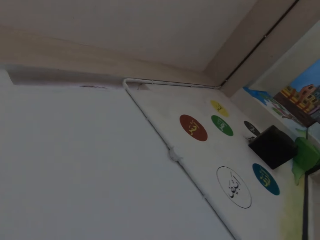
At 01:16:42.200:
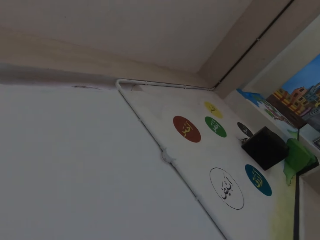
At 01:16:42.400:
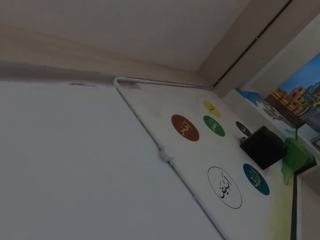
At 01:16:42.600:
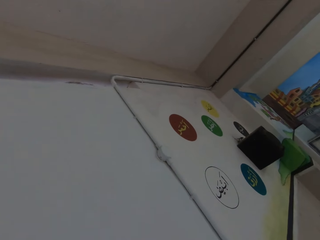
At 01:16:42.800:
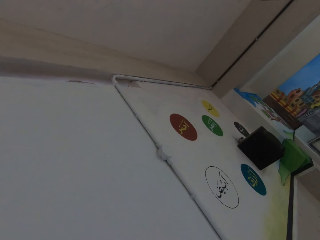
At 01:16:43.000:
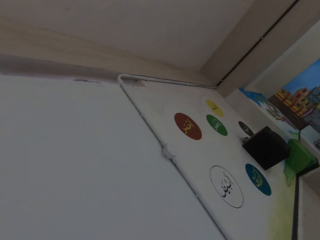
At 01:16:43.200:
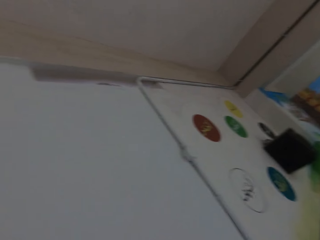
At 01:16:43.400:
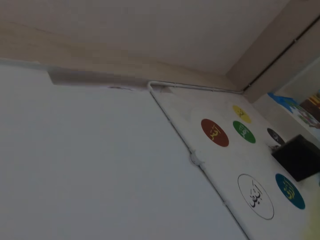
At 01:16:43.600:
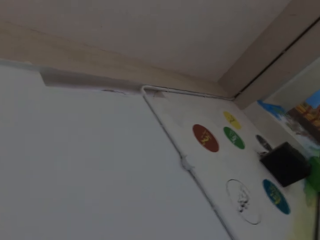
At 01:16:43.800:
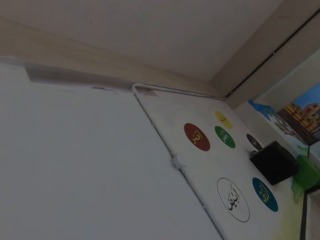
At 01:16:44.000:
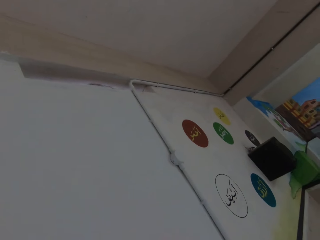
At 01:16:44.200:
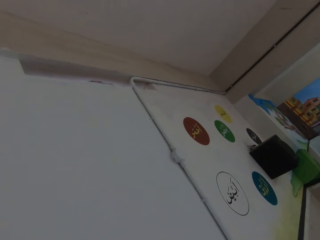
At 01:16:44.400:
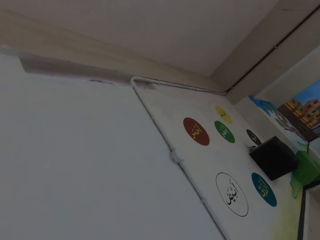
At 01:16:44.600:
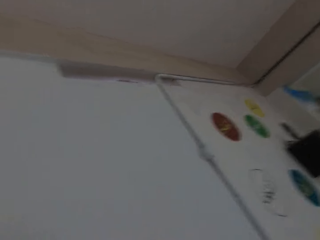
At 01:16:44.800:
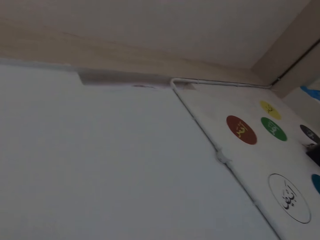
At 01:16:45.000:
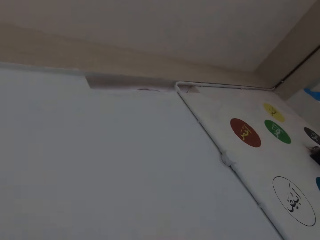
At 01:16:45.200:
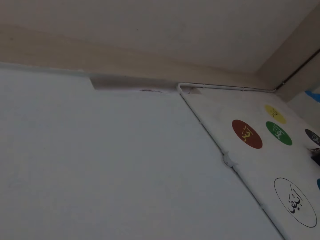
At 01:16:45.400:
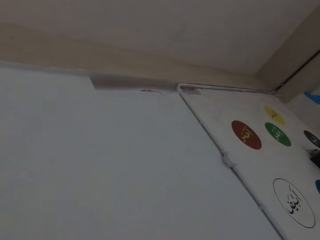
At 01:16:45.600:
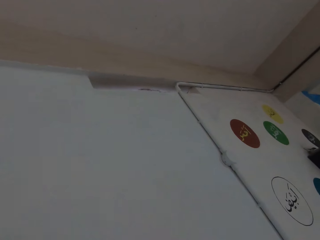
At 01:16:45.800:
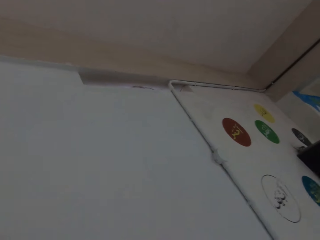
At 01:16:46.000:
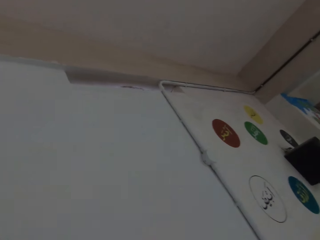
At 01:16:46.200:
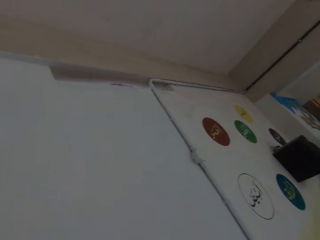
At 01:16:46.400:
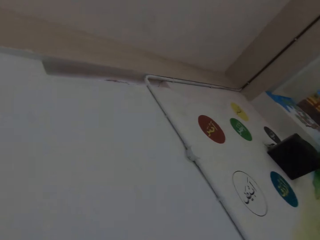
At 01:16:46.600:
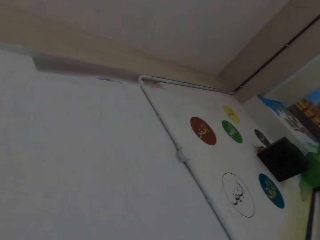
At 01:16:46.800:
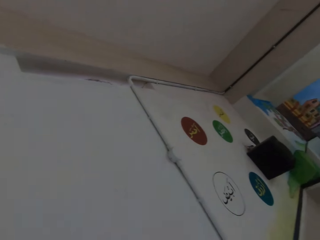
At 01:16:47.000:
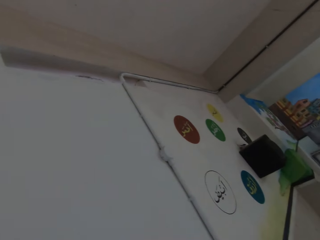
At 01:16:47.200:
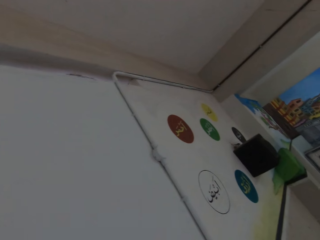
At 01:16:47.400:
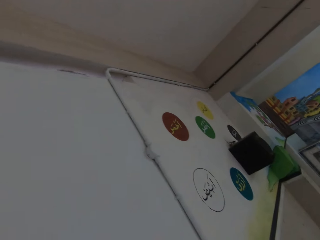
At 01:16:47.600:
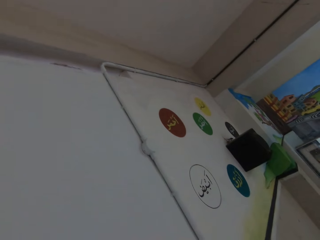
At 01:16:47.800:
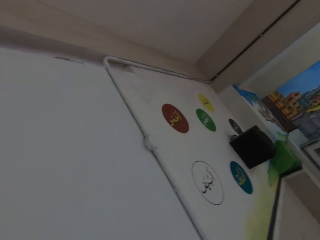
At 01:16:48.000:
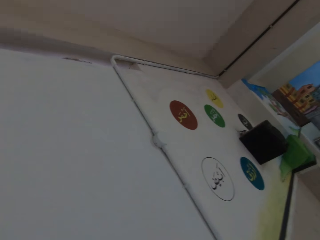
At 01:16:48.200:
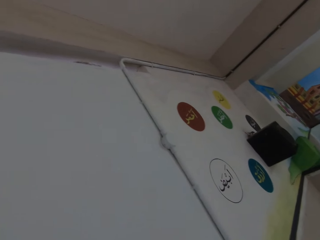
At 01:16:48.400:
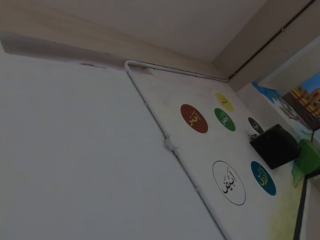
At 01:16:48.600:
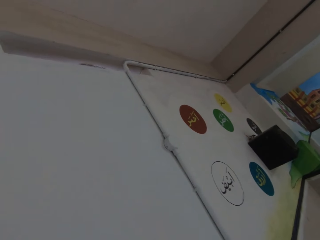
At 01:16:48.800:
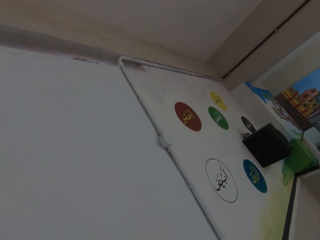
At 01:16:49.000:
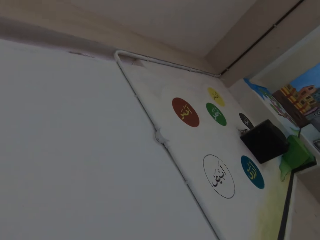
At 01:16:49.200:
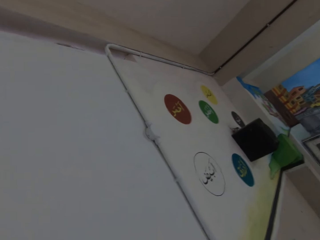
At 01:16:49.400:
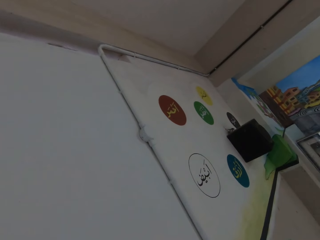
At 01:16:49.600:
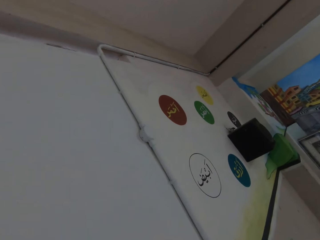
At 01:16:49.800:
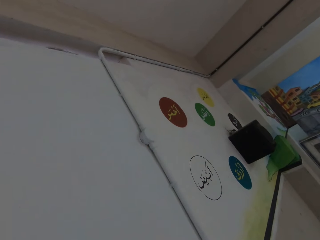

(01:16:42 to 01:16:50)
The camera wearer looks at writings on a drawing board.

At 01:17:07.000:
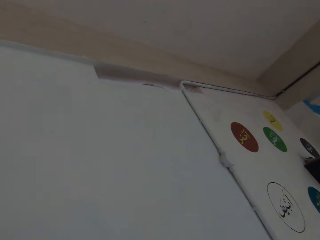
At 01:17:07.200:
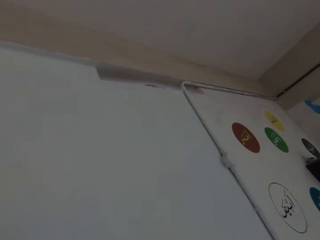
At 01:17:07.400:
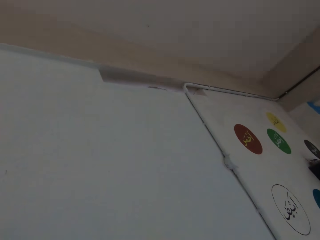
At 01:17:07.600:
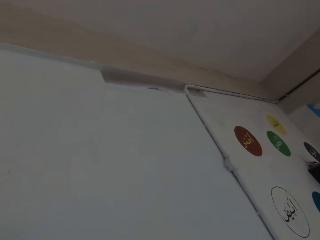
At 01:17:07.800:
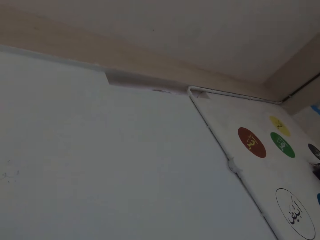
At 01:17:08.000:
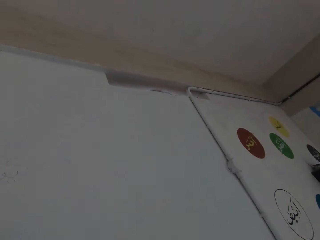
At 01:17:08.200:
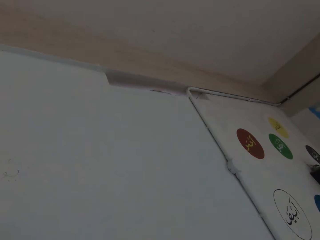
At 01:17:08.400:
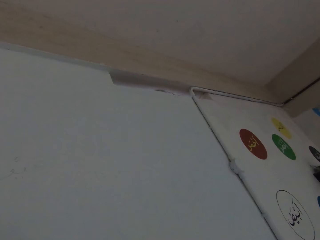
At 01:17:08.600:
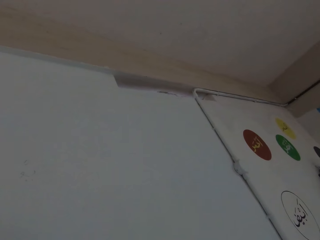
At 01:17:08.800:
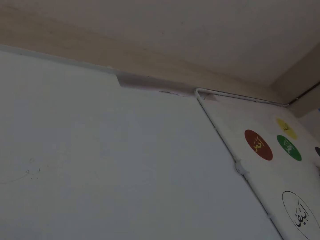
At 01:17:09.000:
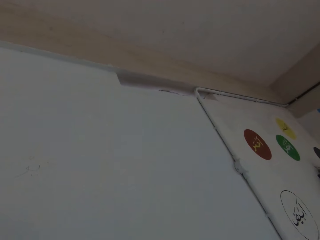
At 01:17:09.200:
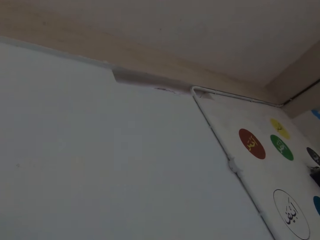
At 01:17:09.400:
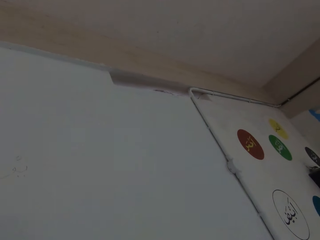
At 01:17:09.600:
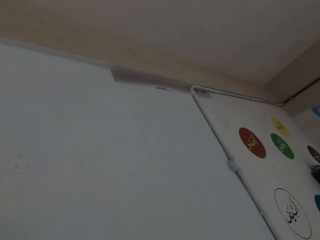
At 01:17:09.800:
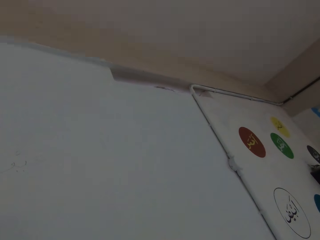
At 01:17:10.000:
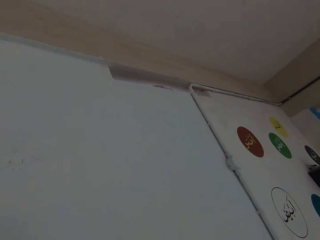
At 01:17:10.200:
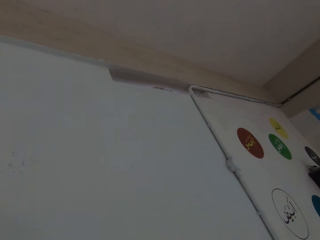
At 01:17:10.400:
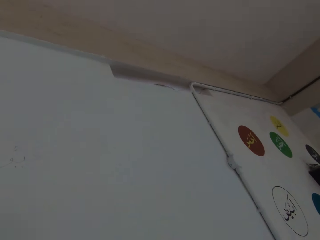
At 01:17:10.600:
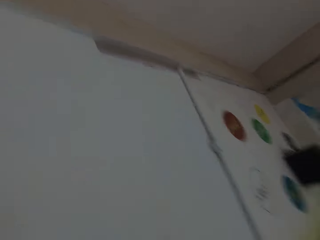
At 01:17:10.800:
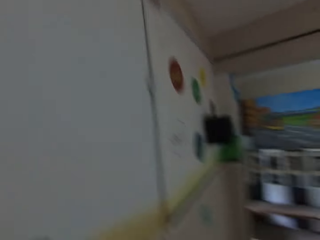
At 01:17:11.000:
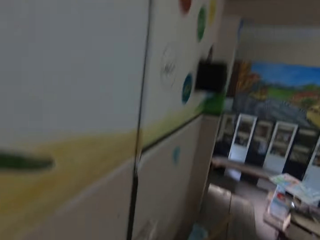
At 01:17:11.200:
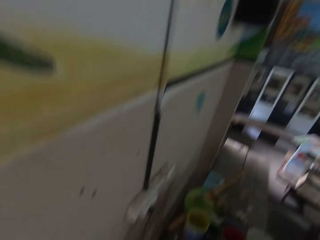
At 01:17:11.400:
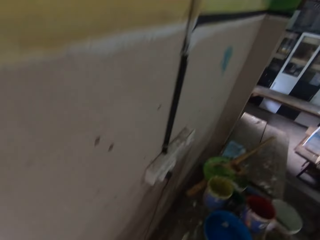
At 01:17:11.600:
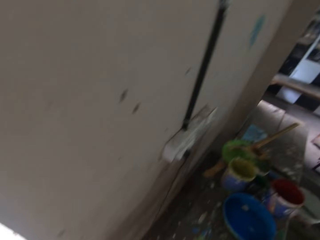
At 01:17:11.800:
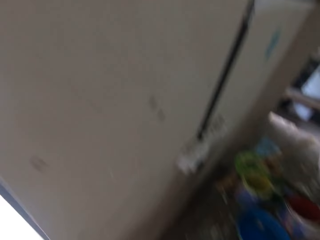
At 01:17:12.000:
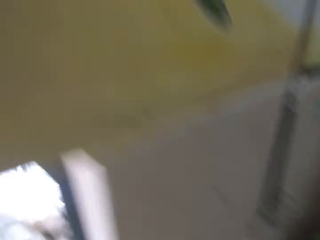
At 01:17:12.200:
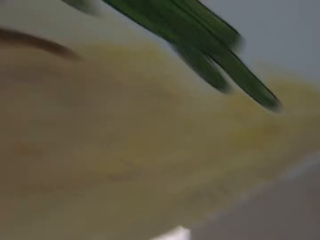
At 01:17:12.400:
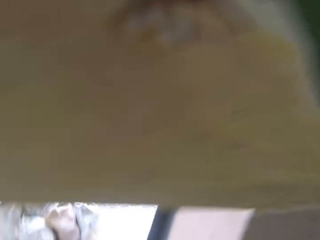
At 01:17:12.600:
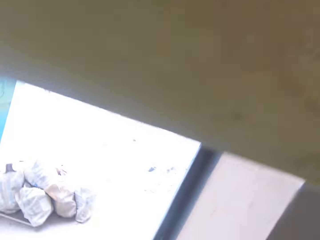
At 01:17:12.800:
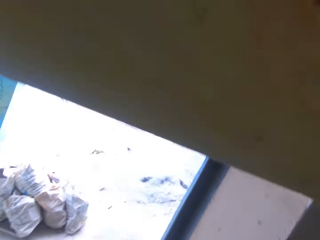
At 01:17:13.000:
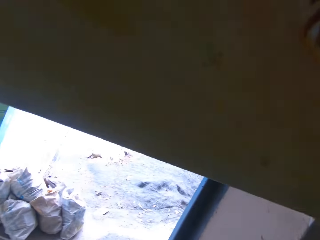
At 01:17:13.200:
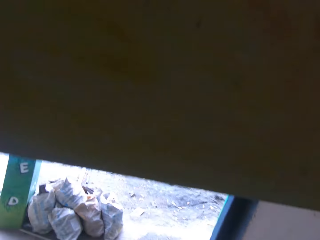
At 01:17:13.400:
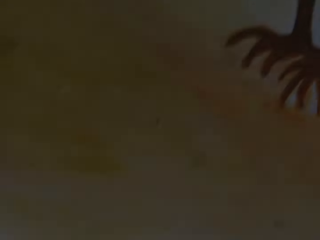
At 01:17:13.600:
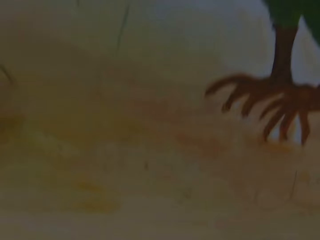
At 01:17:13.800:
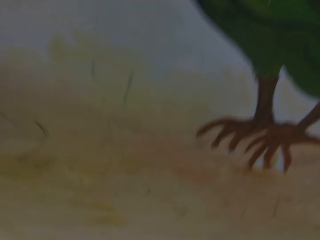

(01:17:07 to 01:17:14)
A man interacts with the camera wearer.

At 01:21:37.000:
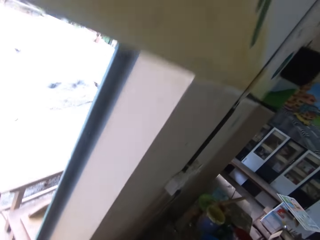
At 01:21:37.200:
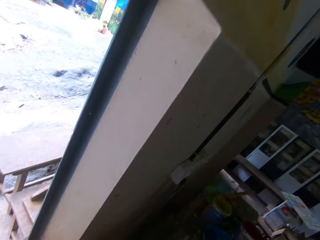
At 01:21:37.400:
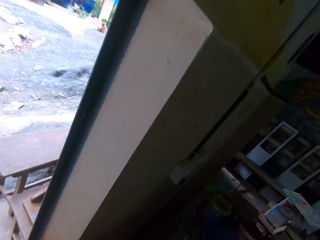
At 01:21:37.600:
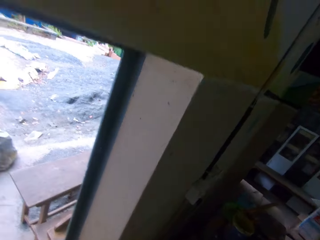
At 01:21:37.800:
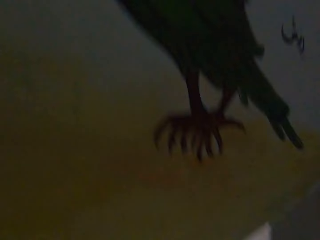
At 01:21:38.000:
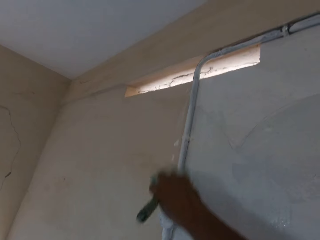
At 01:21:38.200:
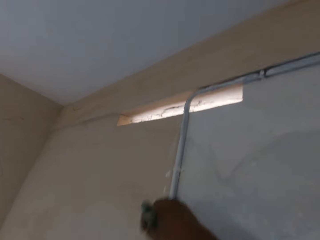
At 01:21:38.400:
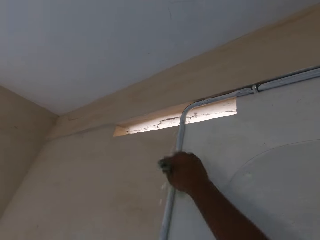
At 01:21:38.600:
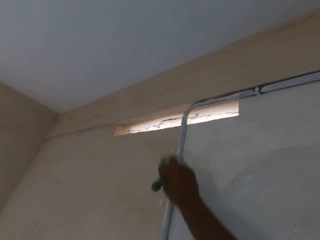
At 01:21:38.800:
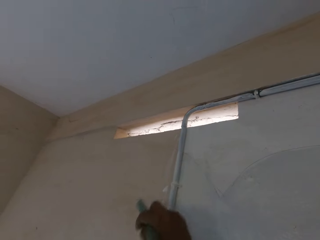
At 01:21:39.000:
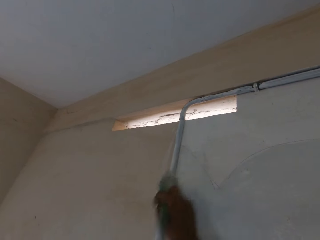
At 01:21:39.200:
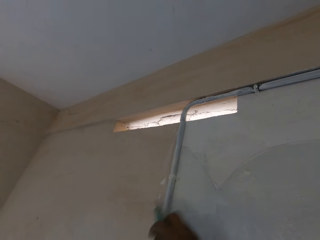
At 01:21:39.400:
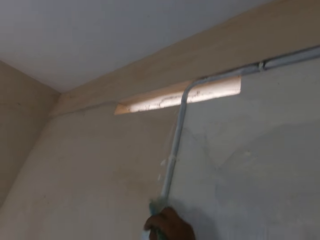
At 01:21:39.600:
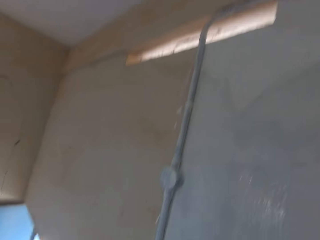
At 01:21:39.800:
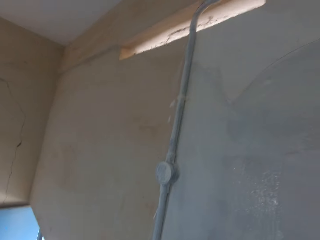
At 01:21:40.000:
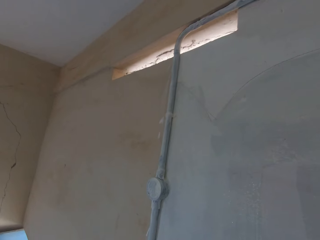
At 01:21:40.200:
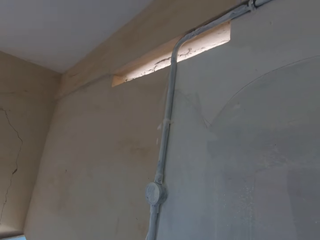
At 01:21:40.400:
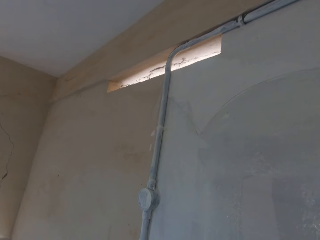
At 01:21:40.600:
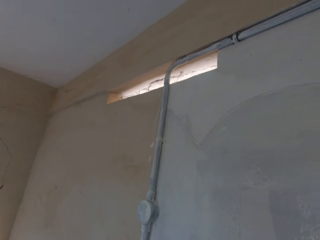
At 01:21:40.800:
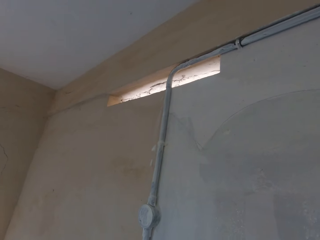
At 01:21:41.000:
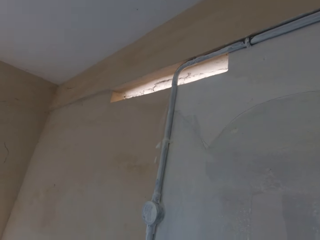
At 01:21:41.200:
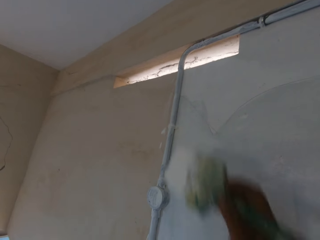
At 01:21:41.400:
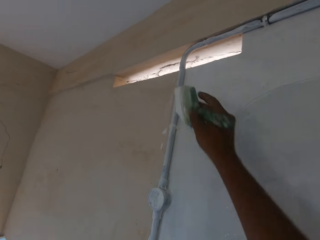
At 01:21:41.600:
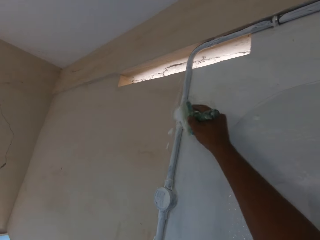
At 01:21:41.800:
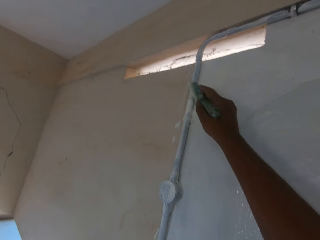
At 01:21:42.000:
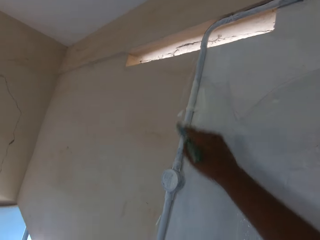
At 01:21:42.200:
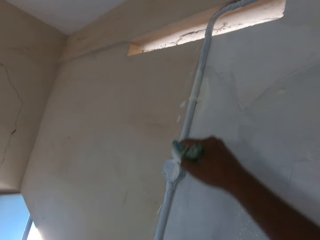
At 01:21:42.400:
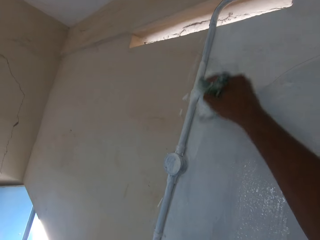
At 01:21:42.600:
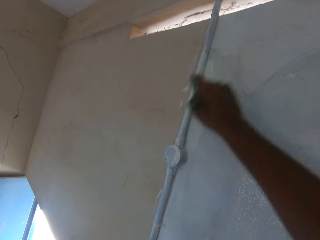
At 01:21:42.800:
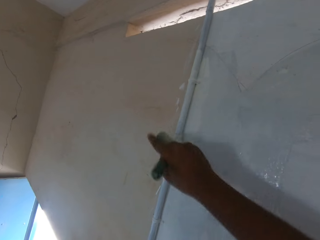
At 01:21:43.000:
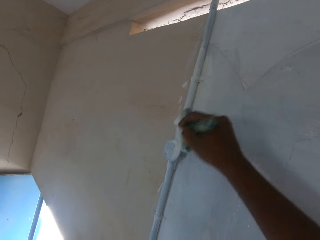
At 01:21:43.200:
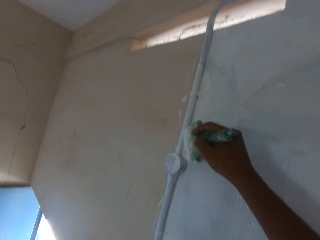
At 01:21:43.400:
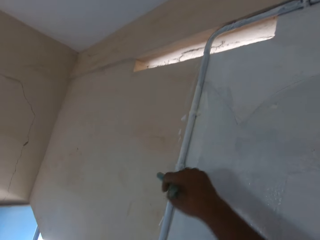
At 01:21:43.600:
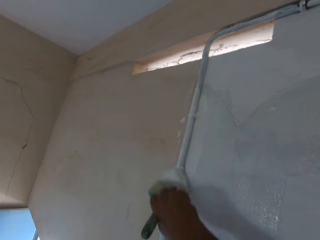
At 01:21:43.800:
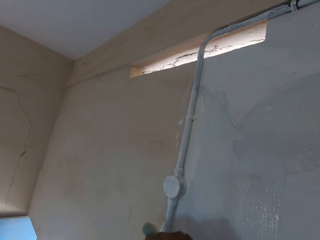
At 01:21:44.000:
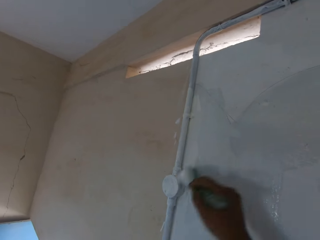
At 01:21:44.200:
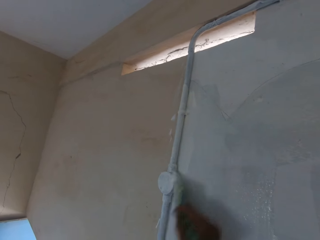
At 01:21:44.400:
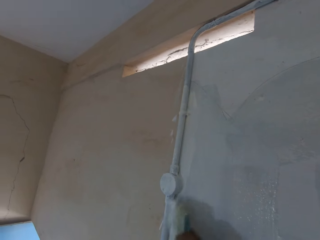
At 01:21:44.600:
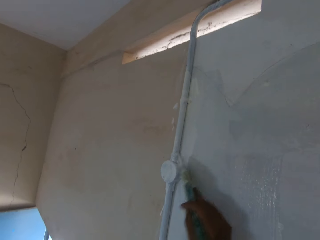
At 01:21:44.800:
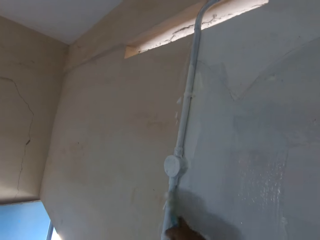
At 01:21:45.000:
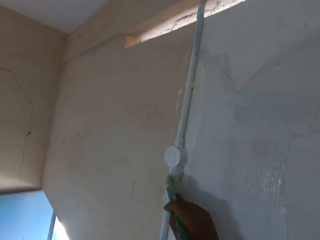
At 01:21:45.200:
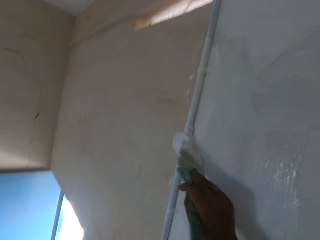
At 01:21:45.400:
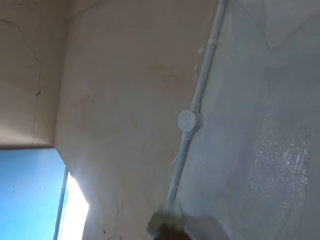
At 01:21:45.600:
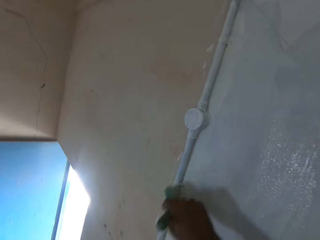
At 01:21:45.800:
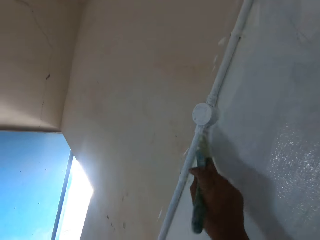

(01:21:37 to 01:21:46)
The camera wearer paints the wall with the paint brush in his right hand.
